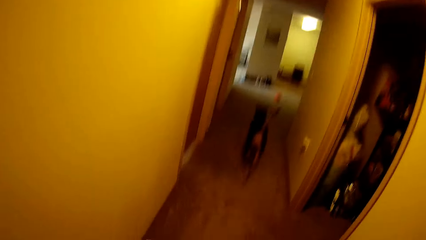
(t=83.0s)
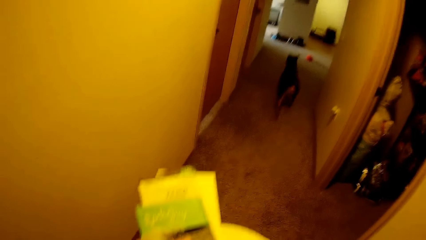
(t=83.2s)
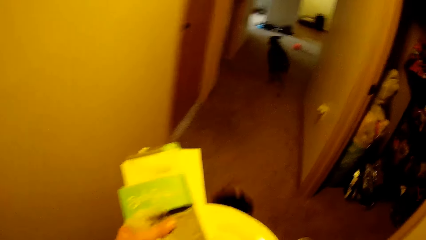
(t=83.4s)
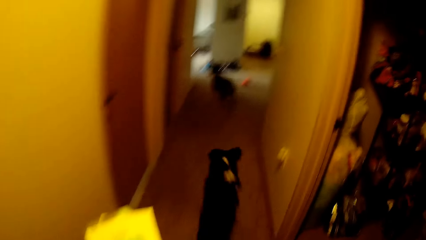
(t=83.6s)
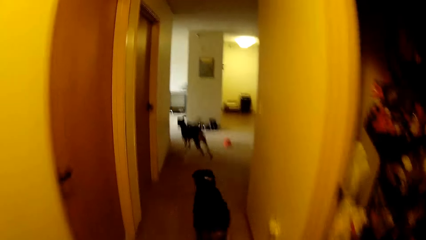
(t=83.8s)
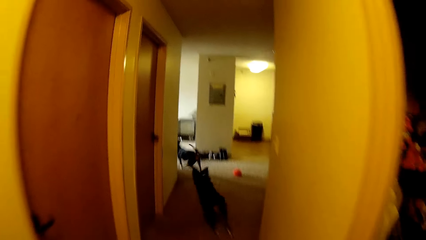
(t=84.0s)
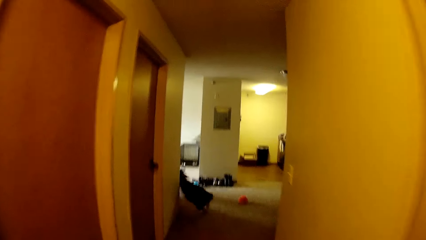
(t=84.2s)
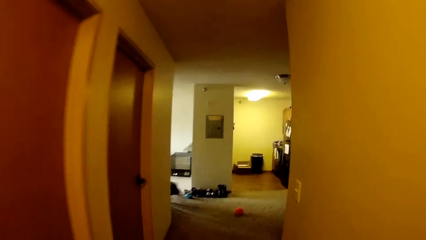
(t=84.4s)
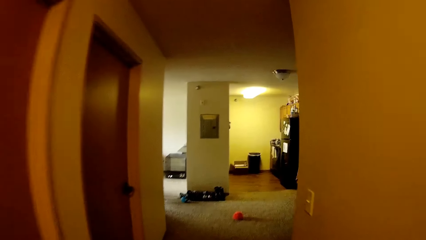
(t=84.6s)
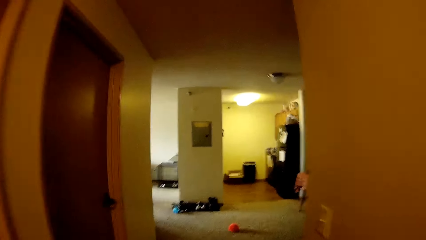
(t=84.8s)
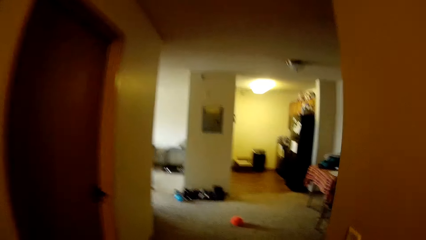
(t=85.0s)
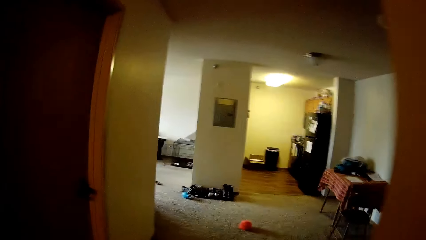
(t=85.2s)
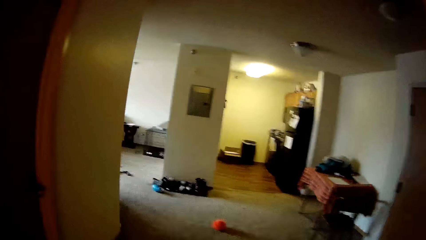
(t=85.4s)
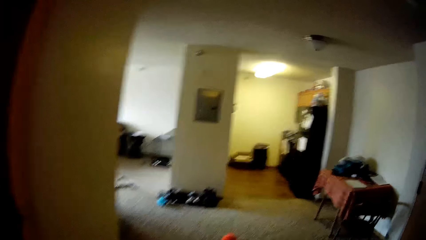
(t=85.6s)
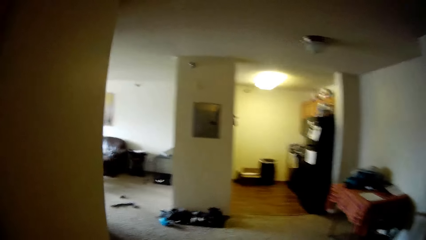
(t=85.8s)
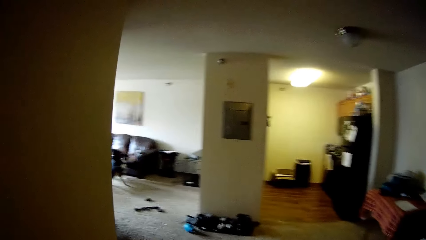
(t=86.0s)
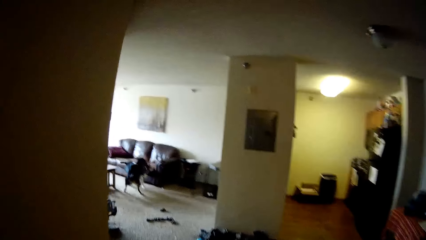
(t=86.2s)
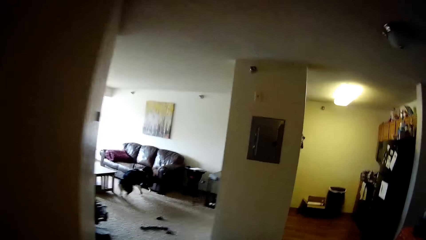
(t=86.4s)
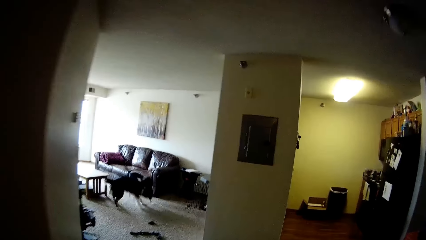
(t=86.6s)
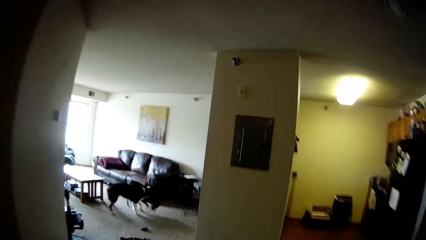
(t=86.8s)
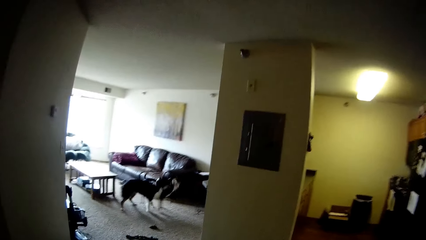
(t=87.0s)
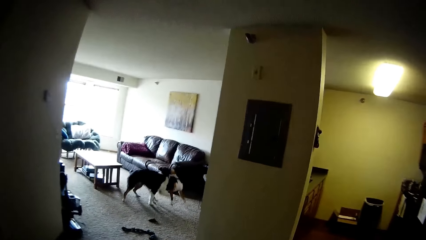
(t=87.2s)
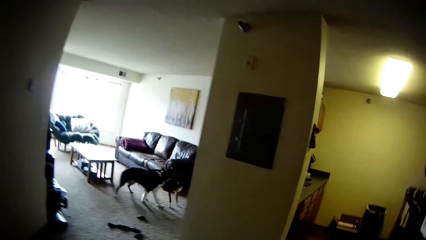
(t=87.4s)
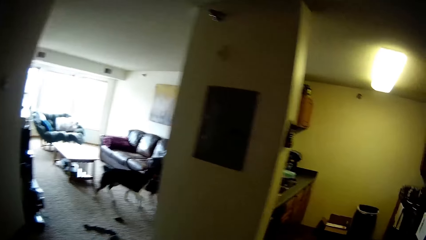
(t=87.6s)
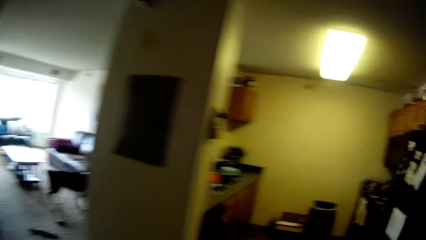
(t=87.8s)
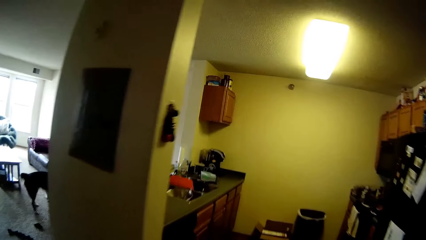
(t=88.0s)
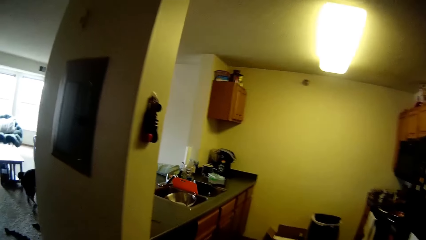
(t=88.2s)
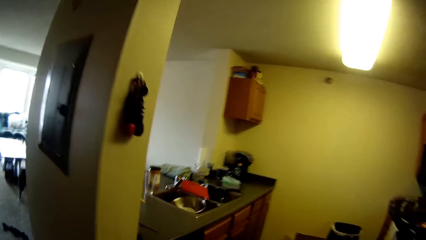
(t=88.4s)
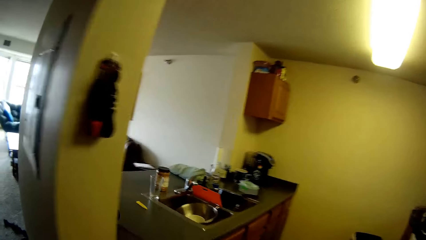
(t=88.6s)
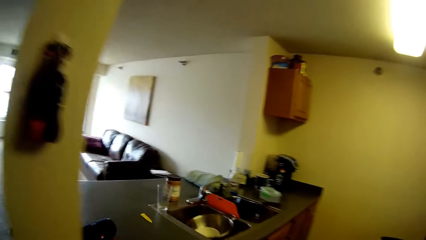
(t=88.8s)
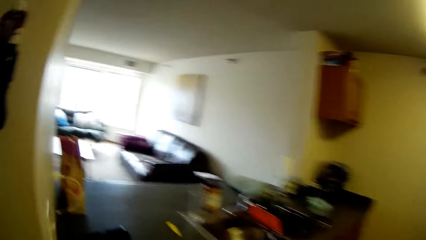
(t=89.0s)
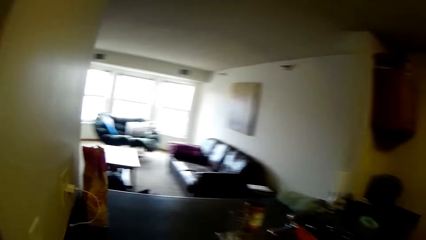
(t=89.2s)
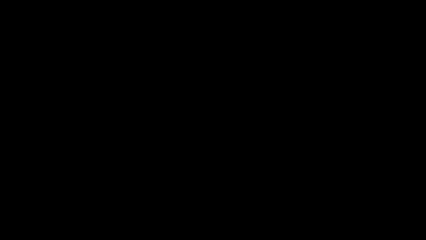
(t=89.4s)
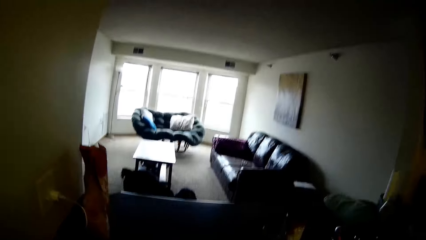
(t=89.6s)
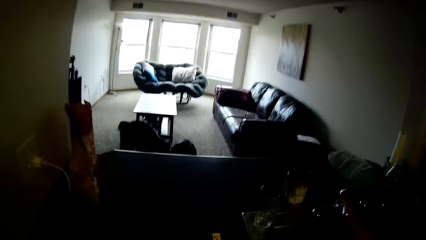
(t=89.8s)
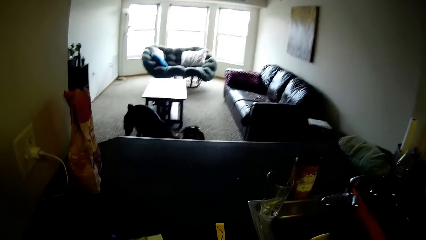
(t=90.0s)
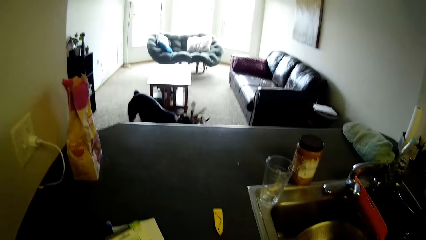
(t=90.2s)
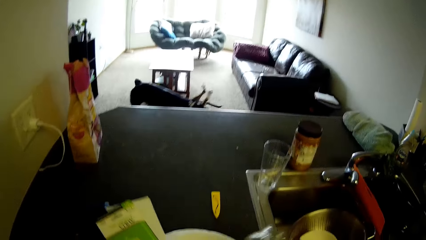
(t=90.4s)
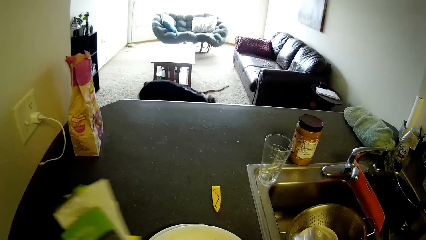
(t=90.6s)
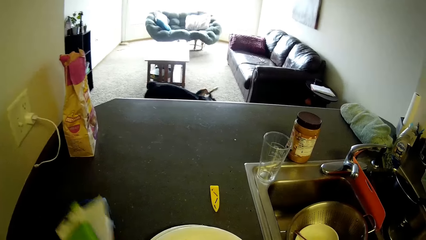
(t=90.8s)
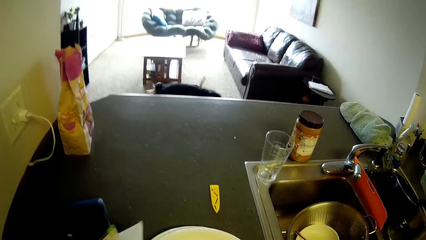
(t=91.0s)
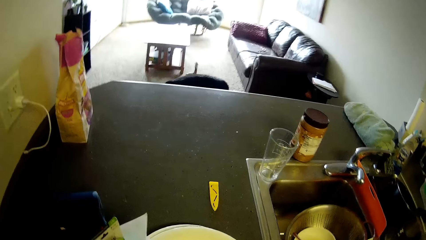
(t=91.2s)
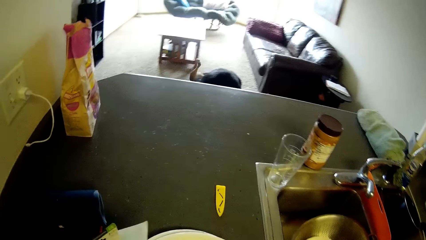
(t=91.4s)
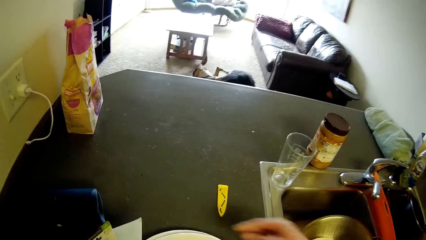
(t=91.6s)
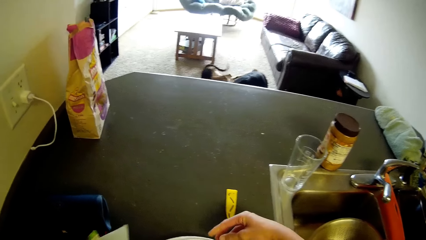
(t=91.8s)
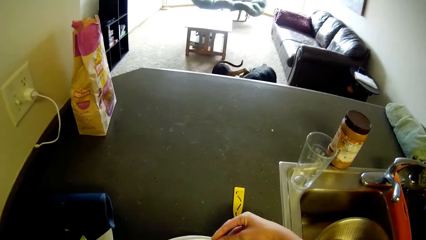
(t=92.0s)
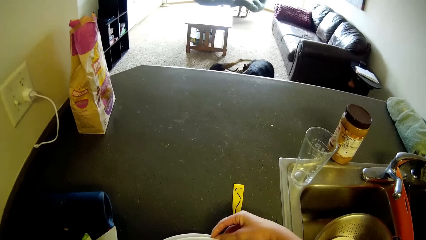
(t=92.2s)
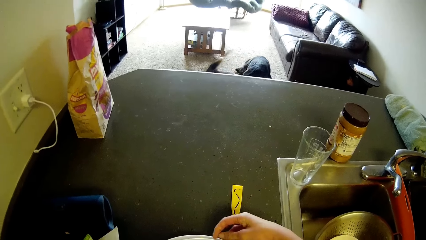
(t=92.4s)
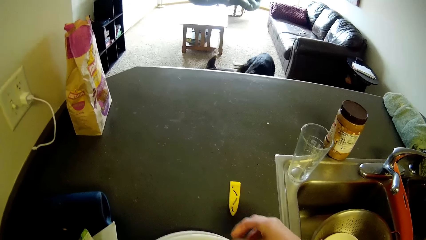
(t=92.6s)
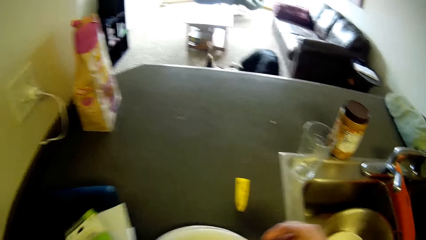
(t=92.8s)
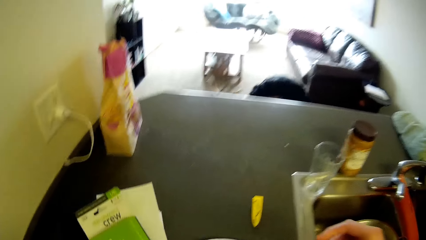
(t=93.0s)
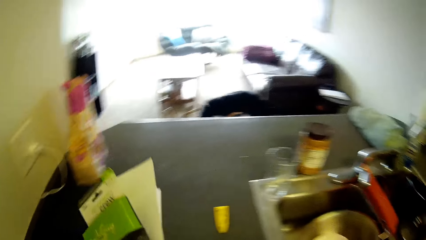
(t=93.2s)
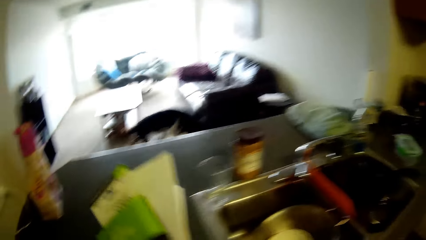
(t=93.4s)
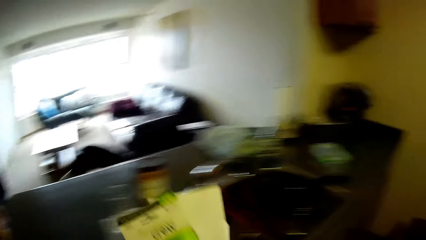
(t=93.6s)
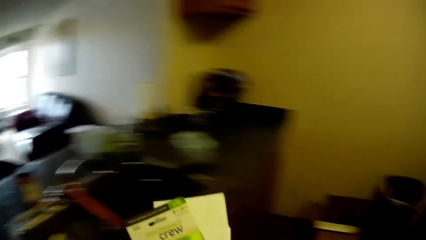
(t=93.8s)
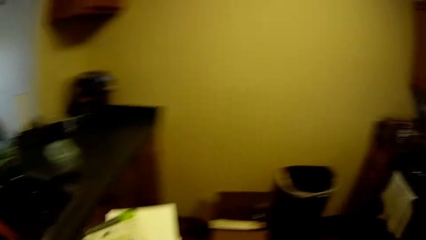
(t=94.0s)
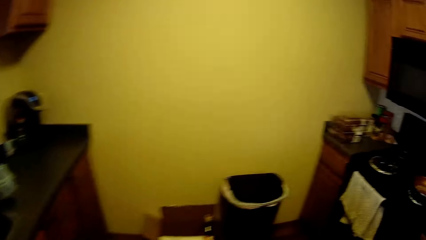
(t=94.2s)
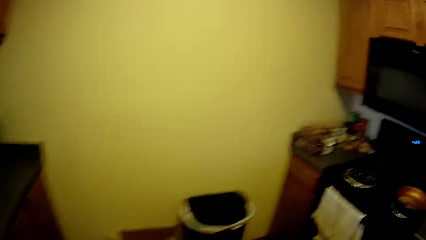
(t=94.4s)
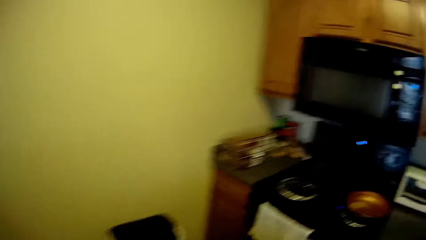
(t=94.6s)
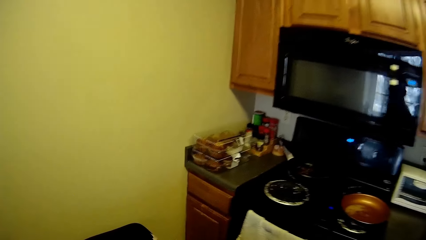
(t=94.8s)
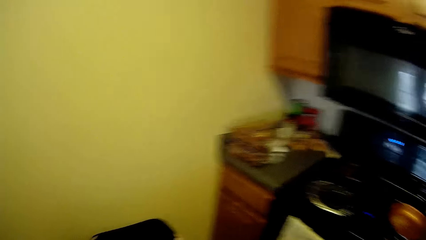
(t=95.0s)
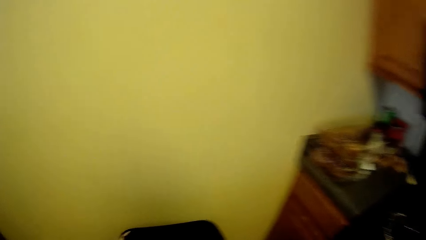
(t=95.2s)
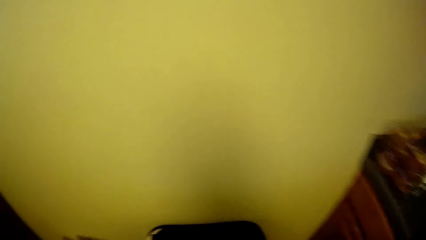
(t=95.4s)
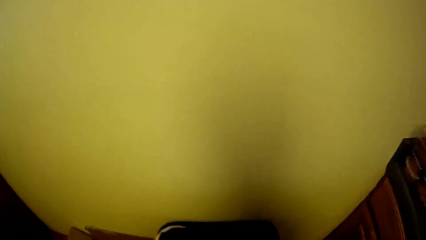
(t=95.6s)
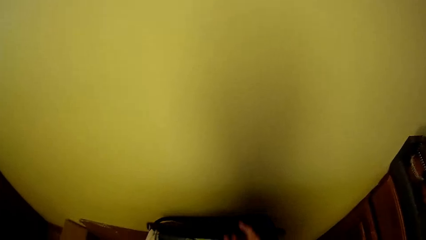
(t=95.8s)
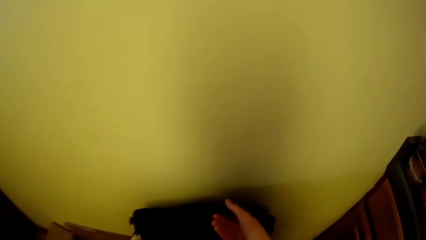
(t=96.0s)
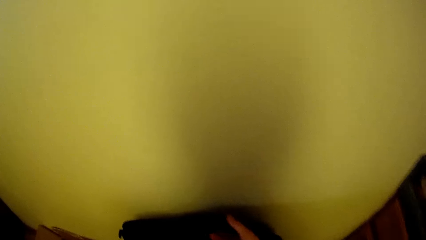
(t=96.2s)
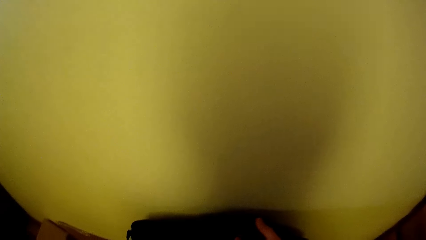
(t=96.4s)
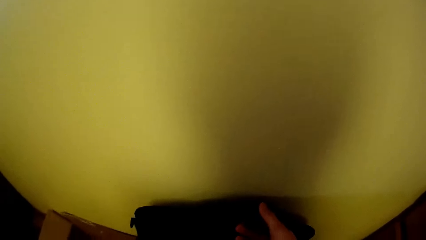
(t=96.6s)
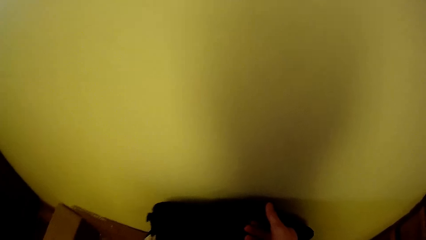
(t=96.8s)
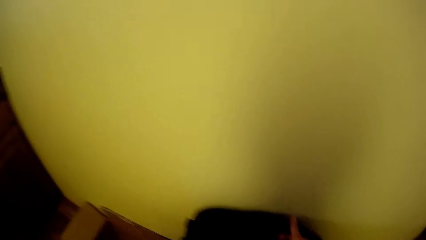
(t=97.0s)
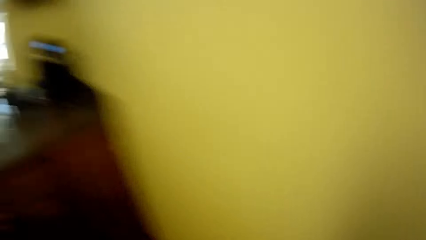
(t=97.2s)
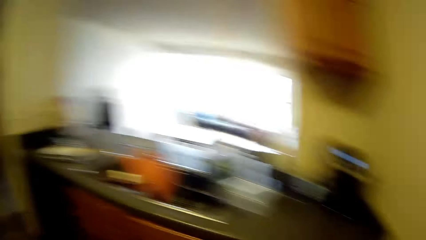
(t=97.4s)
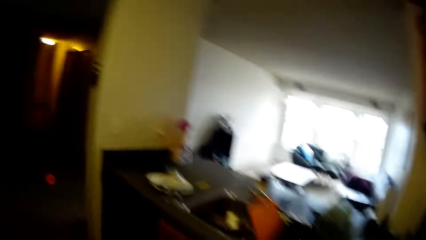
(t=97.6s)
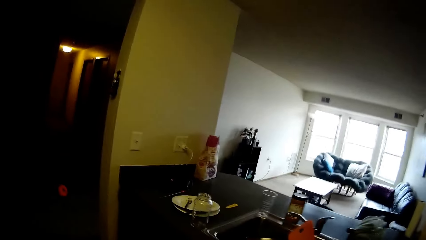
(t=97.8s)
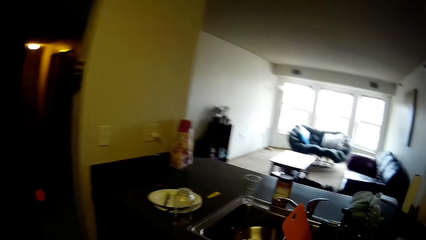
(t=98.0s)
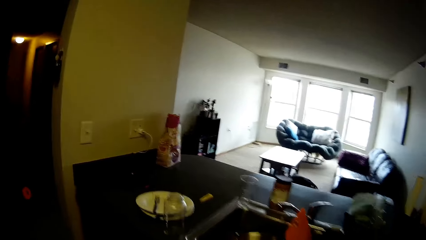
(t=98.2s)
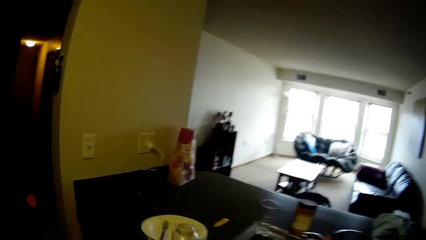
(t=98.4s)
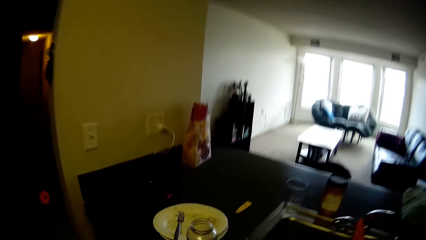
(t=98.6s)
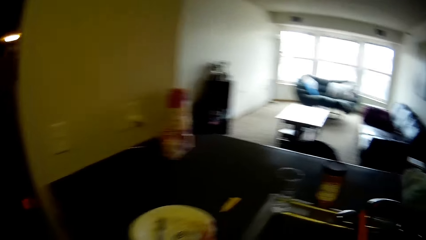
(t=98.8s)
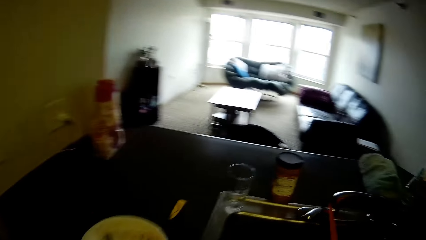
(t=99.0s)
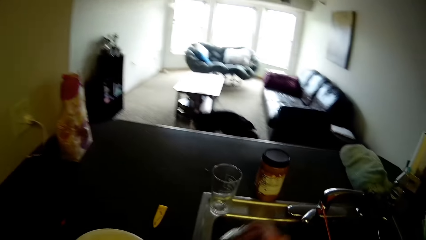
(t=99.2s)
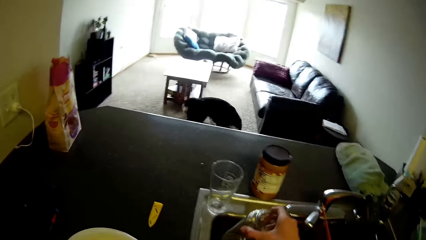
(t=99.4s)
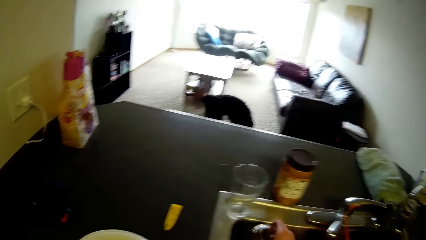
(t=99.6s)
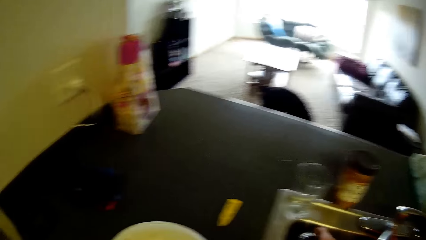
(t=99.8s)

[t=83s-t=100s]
The camera wearer changes the position of a cutlery in a plate on the slab with her right hand. She holds something. She walks around the room. She opens the dustbin with her right hand. She puts something in the dustbin. She walks around the kitchen. She drops a nylon into the sink with her right hand.
